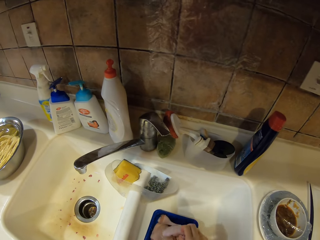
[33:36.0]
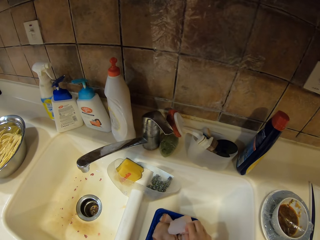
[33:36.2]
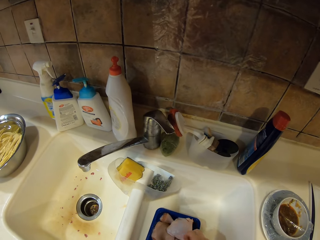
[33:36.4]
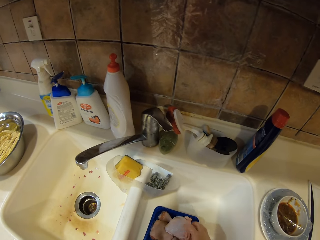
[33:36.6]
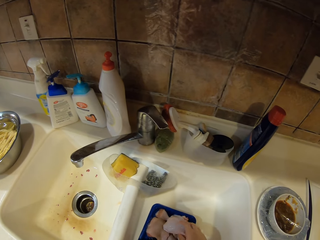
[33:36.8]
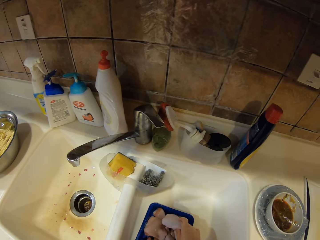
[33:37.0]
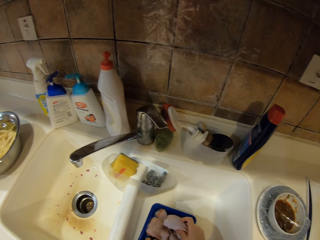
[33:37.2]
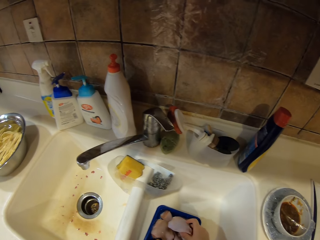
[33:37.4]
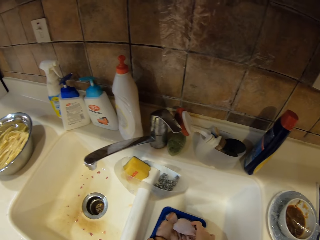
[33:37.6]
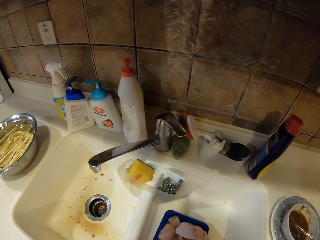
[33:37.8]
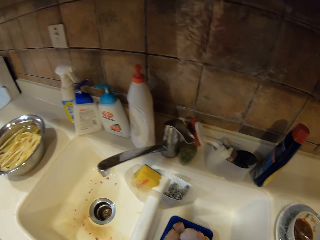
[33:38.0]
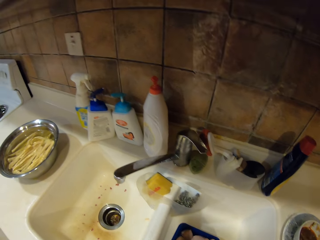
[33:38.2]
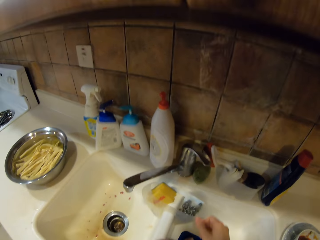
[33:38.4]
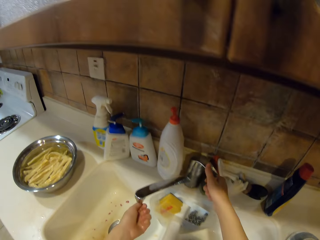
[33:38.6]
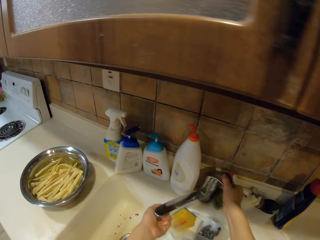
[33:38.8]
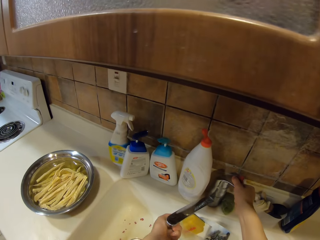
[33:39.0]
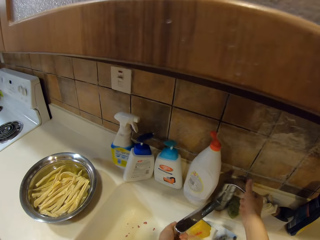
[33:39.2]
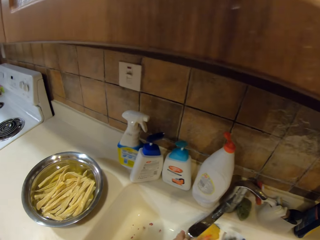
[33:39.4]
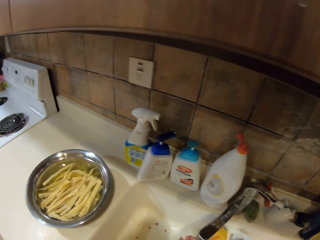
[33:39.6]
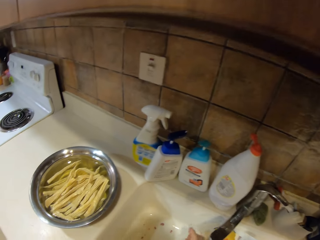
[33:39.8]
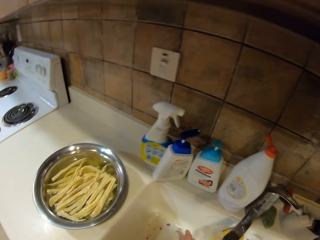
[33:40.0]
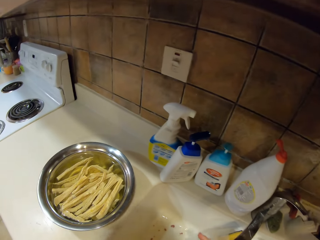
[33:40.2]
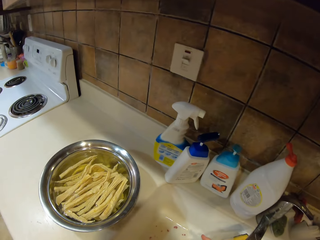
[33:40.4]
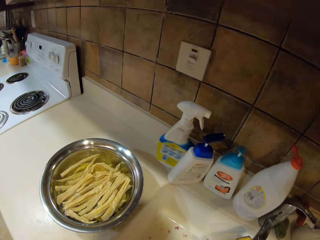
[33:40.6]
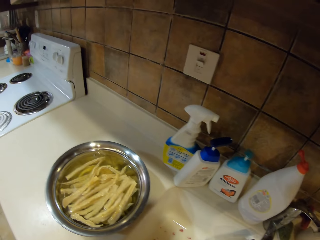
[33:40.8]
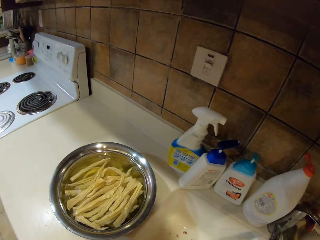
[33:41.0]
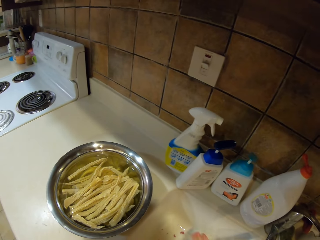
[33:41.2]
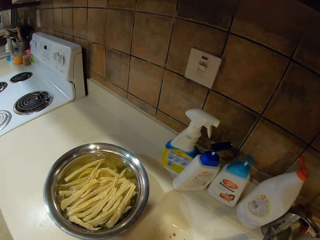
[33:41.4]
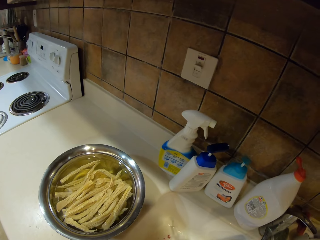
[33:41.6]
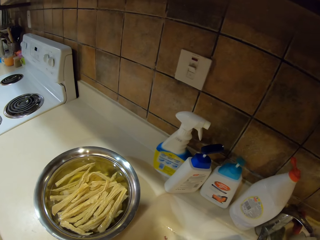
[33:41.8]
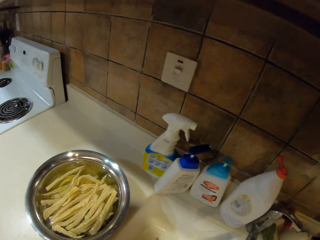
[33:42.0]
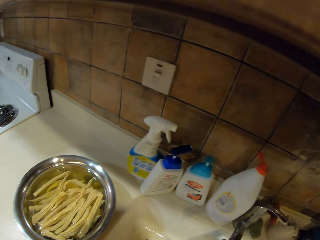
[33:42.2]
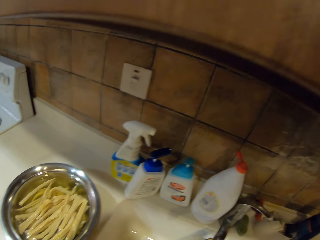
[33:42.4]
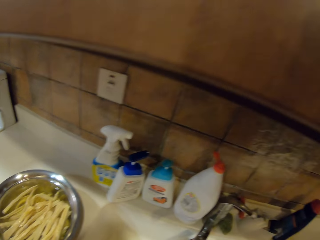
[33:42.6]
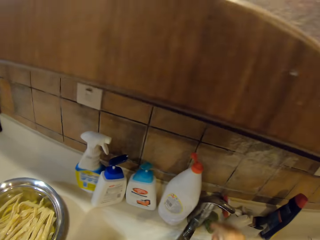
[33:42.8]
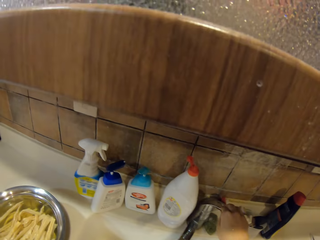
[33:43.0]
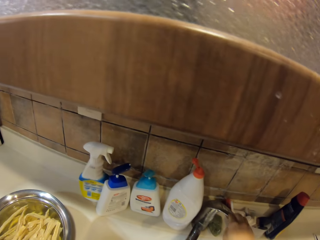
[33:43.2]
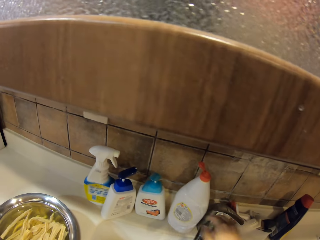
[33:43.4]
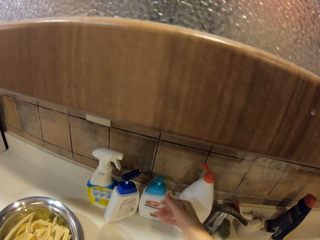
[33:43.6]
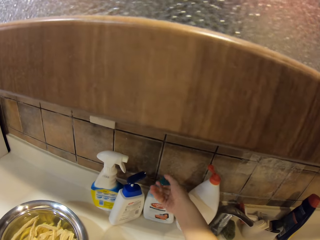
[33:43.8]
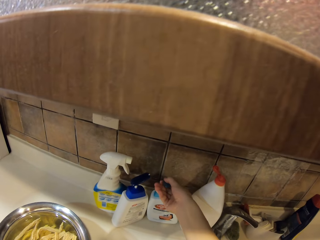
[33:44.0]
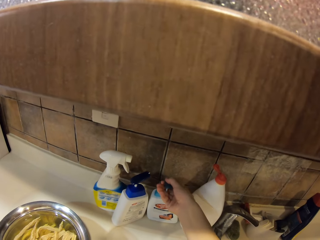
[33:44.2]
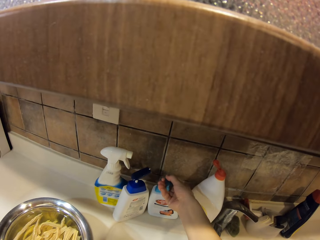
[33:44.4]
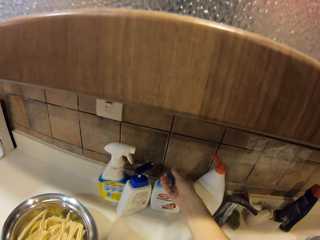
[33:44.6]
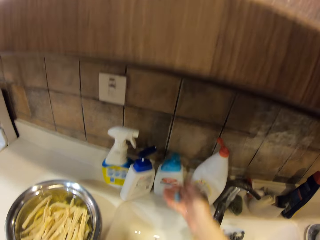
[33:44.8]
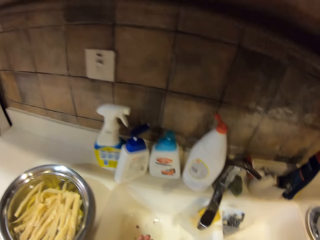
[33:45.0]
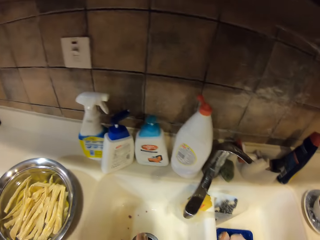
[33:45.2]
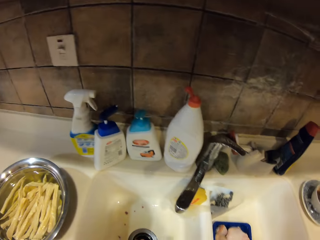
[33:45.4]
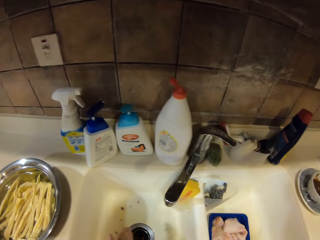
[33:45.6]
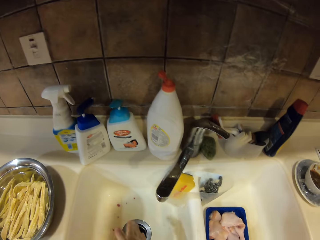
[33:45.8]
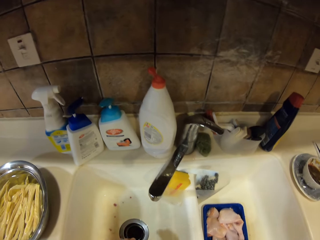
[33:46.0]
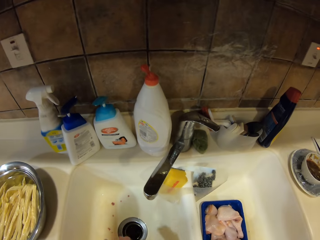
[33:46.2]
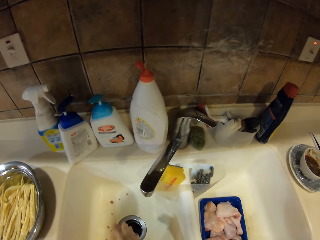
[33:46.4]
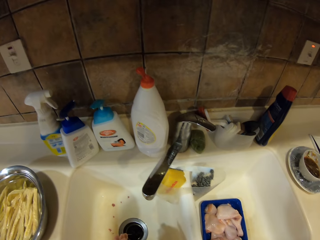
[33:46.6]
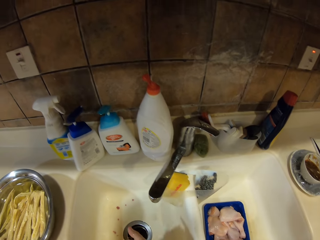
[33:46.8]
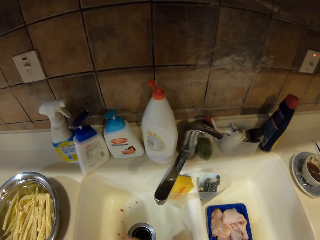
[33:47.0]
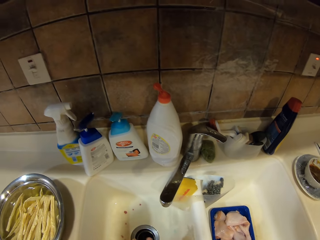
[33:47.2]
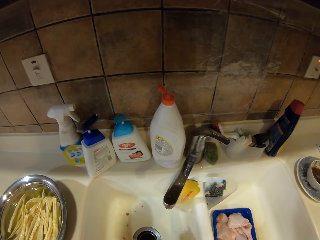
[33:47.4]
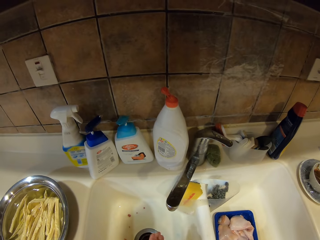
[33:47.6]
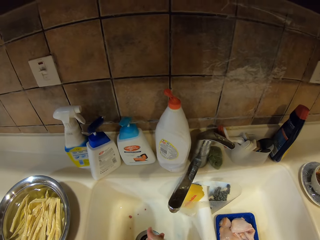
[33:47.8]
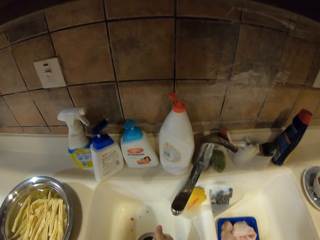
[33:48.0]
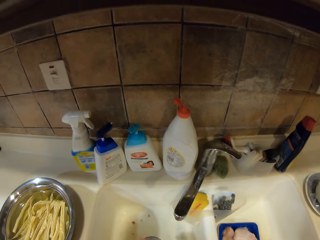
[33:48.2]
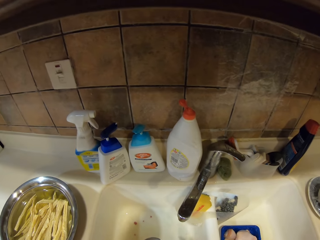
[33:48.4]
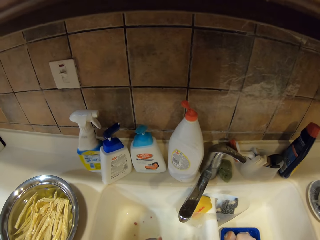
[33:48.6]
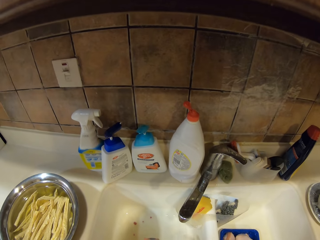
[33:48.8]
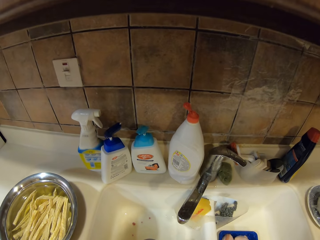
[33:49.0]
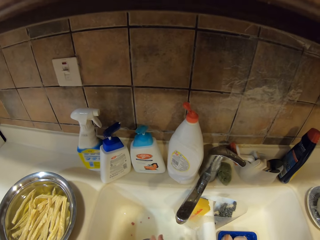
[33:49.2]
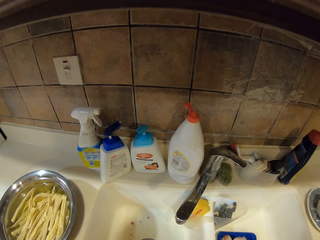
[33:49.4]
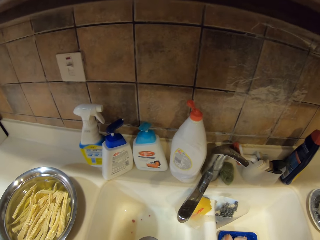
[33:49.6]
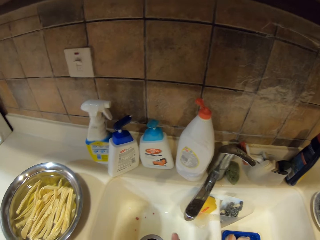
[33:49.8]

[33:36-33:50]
The camera wearer touches the chicken pieces in the container. They turn the chicken pieces. They open the tap and wash hands. They close the tap. They press the handwashing bottle and rub hands.

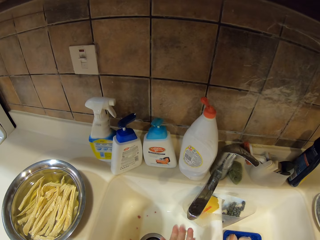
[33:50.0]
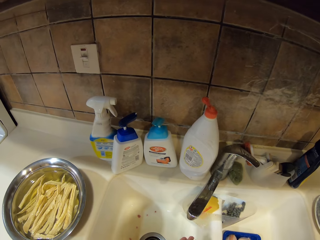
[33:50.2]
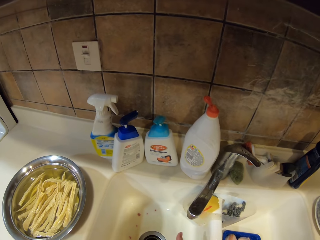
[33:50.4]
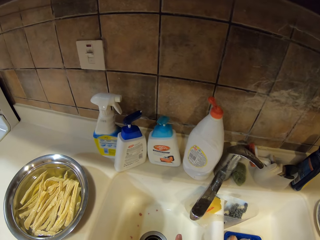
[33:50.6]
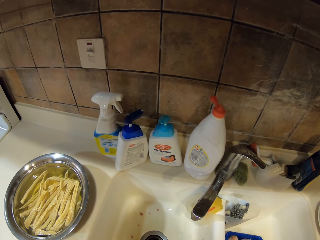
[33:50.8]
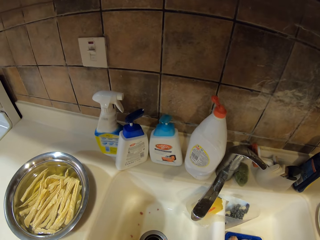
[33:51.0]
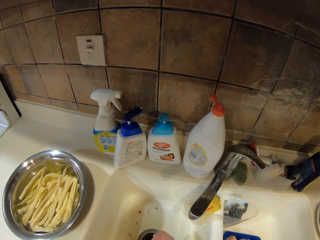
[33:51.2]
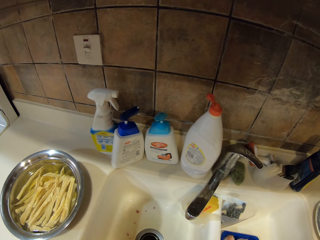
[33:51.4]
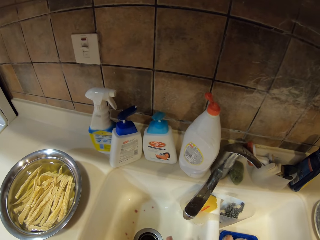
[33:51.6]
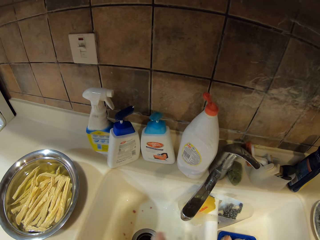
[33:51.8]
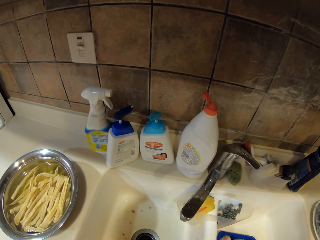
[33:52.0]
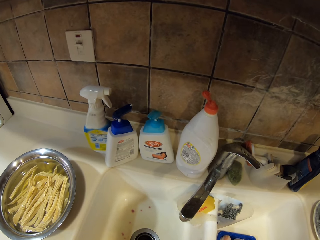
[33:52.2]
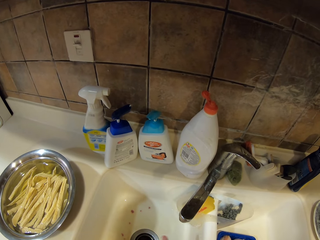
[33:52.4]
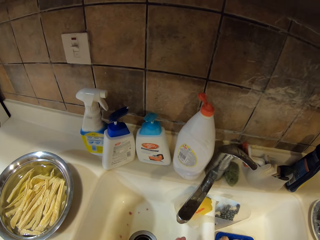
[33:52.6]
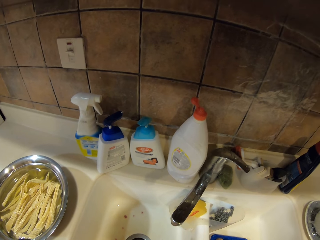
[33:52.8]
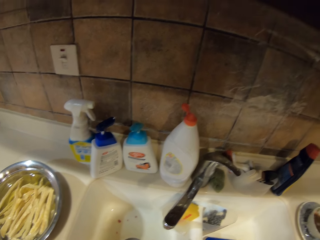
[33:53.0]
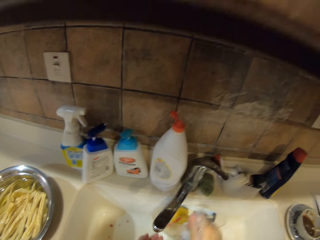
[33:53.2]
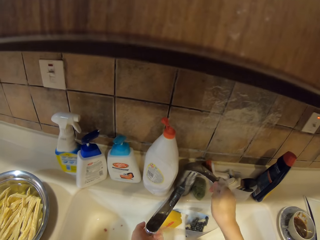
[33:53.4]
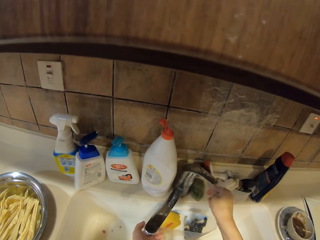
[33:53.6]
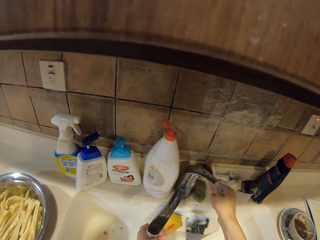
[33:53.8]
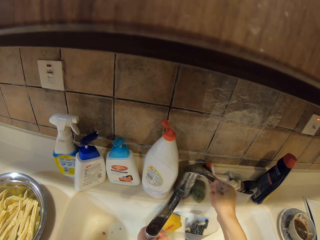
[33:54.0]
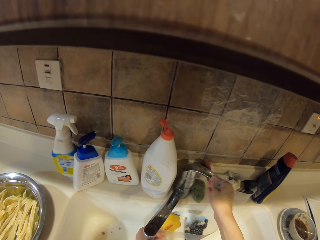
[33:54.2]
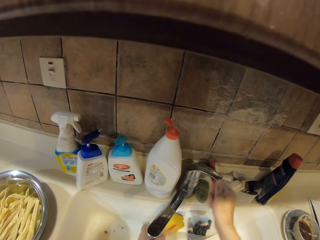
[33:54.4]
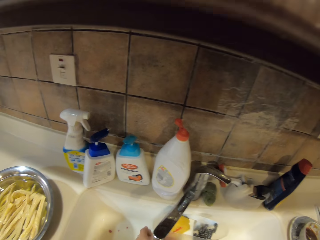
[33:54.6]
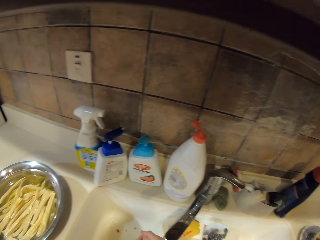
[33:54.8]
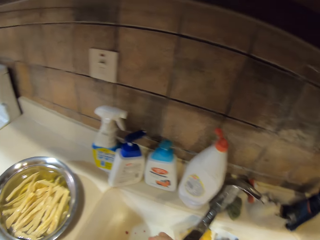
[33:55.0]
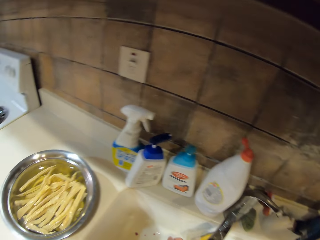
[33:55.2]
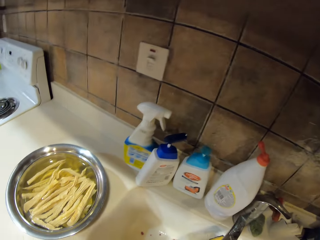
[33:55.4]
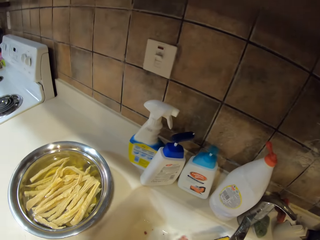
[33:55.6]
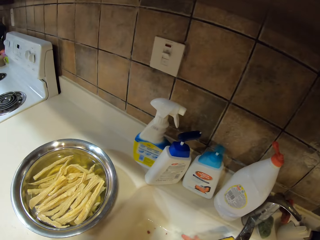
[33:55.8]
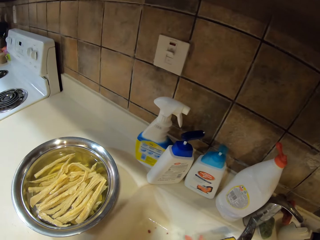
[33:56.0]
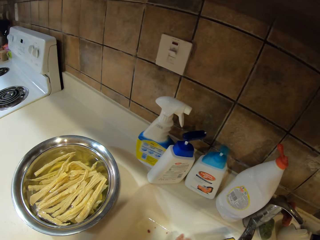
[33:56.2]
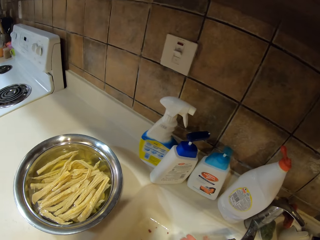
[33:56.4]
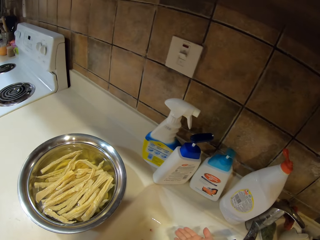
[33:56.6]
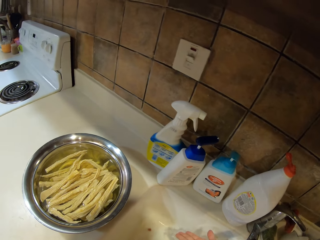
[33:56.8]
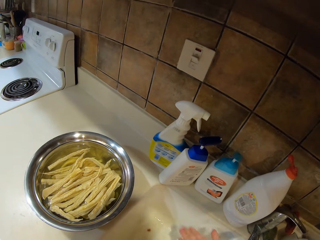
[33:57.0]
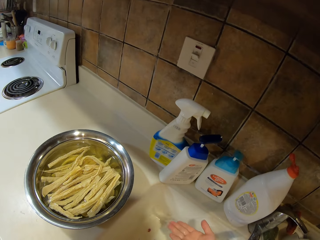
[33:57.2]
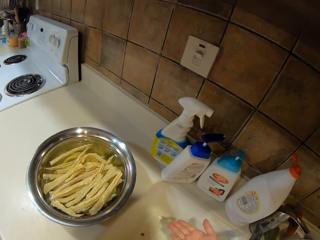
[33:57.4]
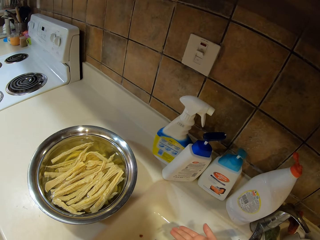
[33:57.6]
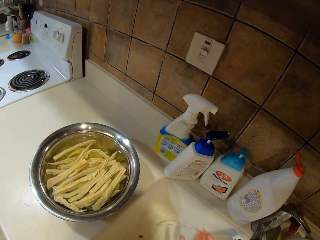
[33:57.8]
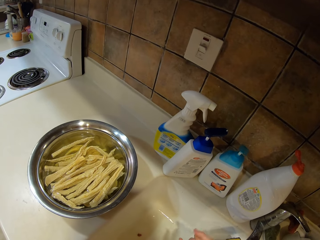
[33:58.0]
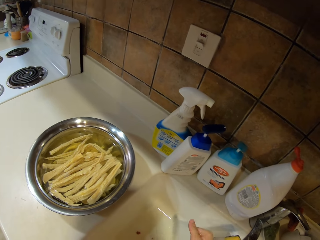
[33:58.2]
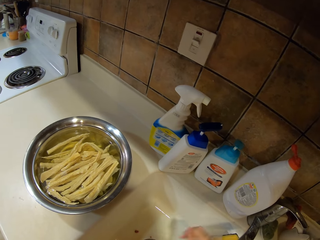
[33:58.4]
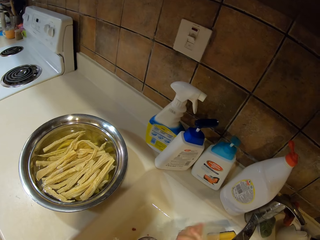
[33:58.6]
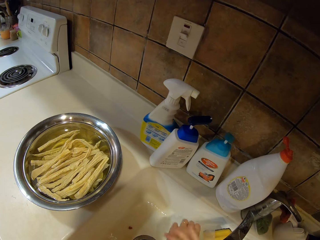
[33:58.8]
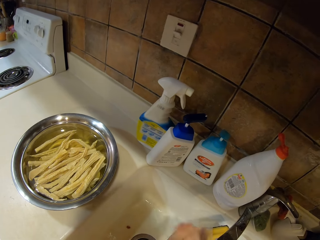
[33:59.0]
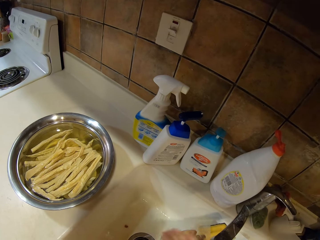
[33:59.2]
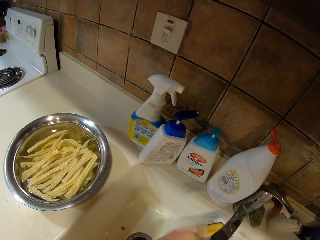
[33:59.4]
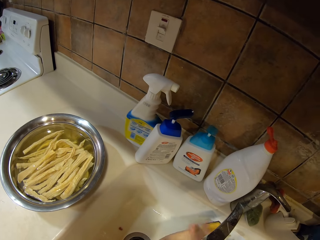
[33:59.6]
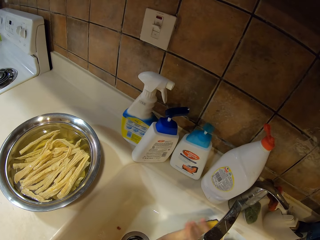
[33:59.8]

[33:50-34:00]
The camera wearer opens the tap and washes hands. They clean the sink.
